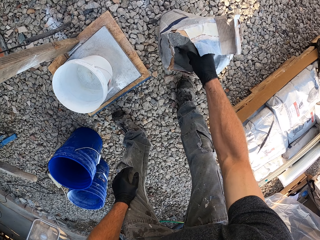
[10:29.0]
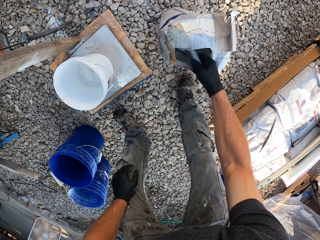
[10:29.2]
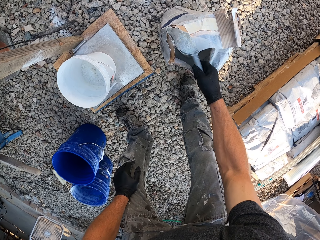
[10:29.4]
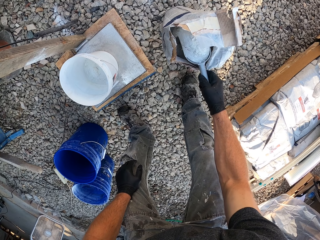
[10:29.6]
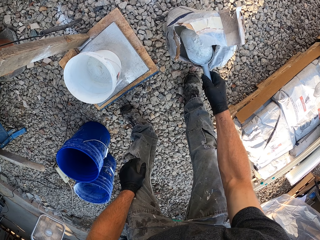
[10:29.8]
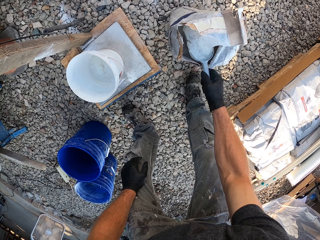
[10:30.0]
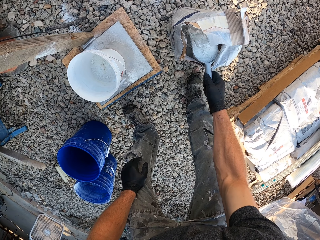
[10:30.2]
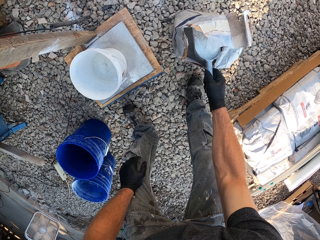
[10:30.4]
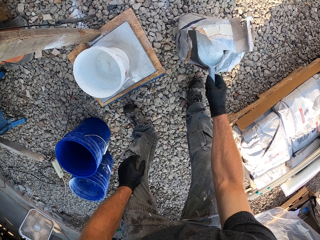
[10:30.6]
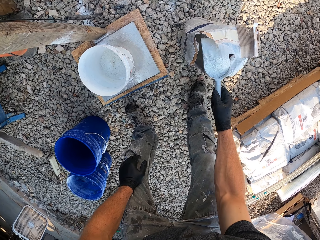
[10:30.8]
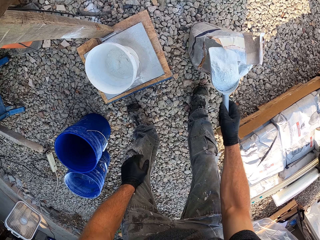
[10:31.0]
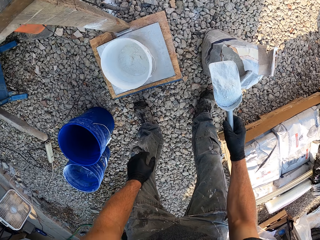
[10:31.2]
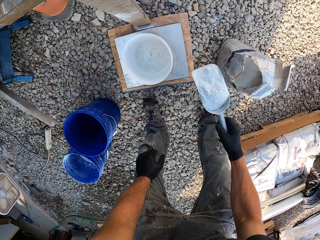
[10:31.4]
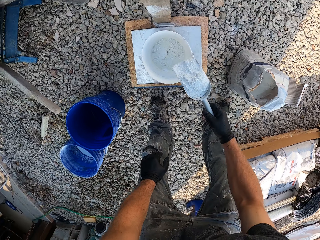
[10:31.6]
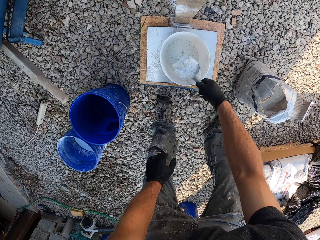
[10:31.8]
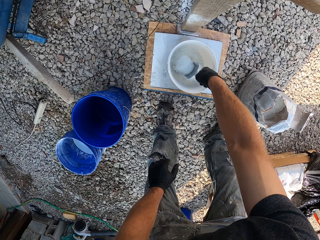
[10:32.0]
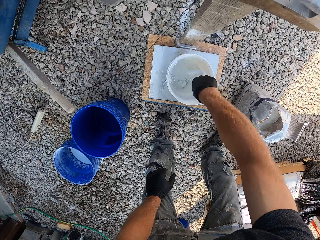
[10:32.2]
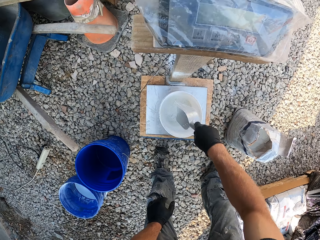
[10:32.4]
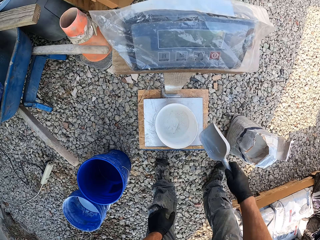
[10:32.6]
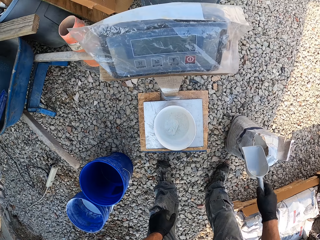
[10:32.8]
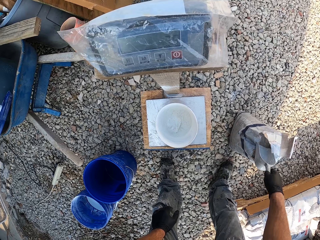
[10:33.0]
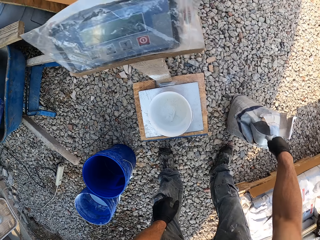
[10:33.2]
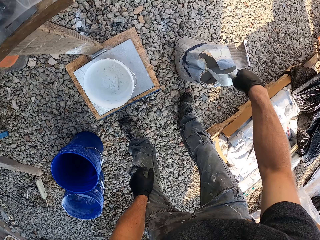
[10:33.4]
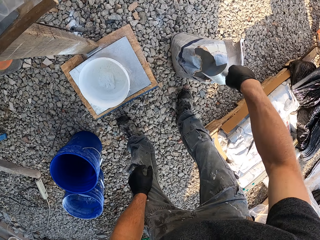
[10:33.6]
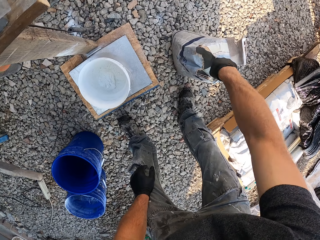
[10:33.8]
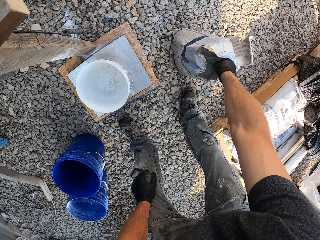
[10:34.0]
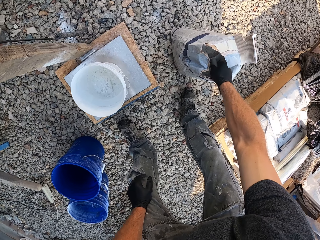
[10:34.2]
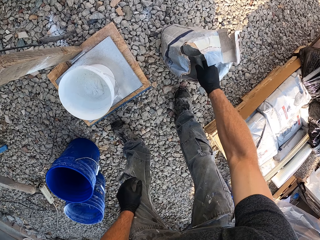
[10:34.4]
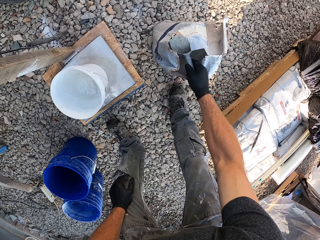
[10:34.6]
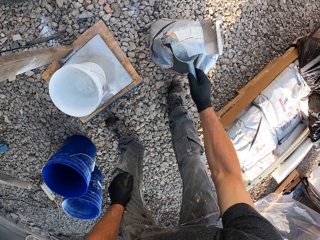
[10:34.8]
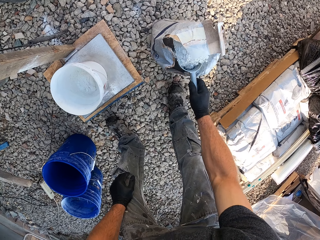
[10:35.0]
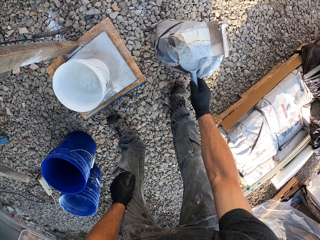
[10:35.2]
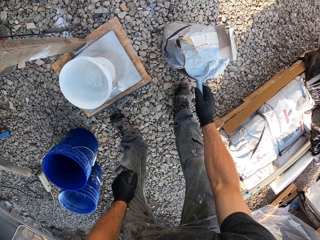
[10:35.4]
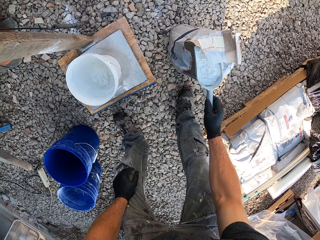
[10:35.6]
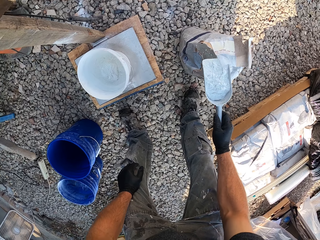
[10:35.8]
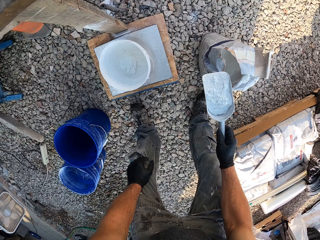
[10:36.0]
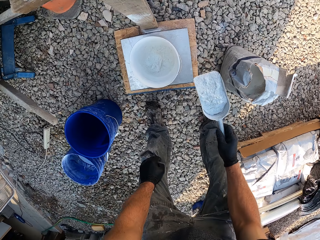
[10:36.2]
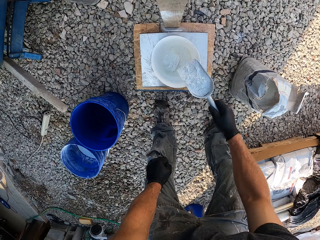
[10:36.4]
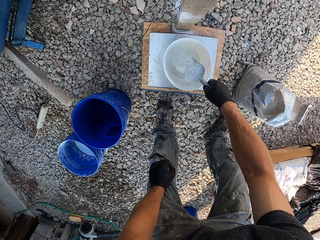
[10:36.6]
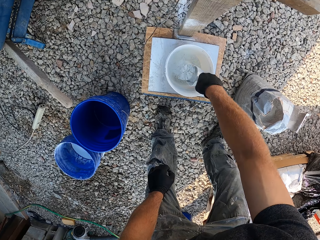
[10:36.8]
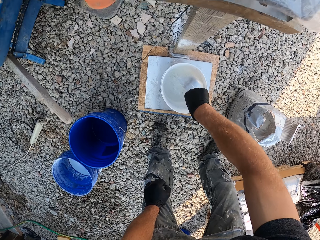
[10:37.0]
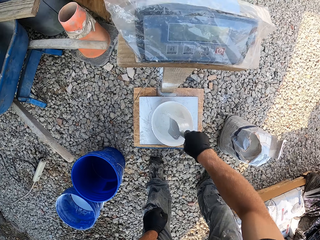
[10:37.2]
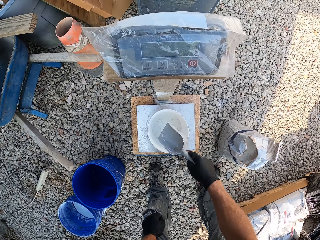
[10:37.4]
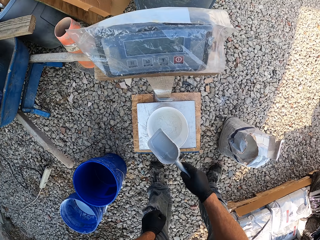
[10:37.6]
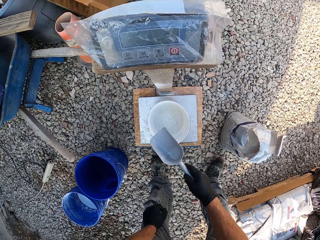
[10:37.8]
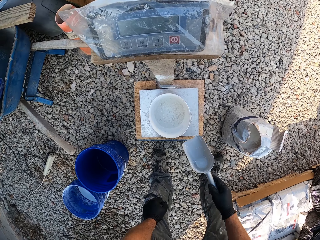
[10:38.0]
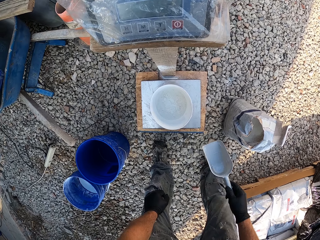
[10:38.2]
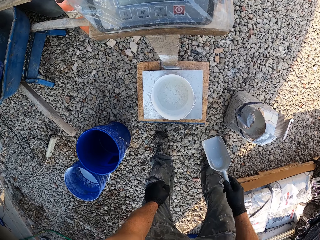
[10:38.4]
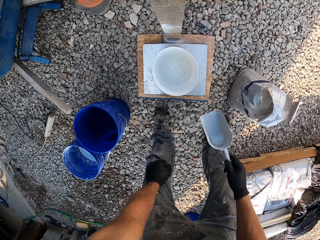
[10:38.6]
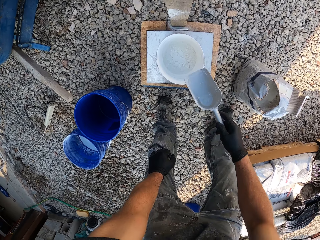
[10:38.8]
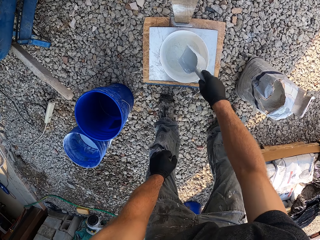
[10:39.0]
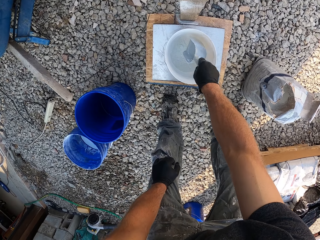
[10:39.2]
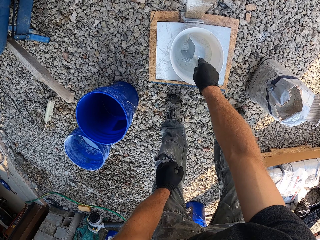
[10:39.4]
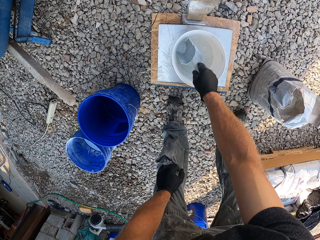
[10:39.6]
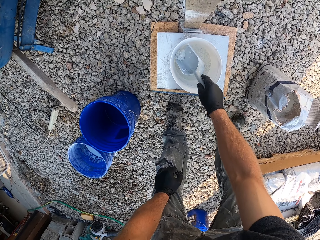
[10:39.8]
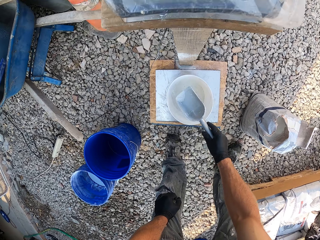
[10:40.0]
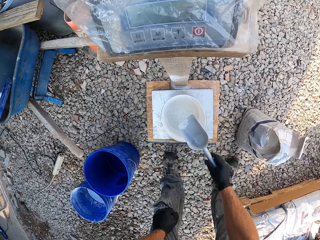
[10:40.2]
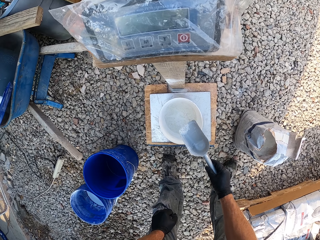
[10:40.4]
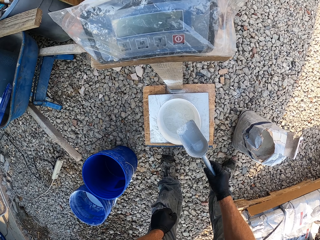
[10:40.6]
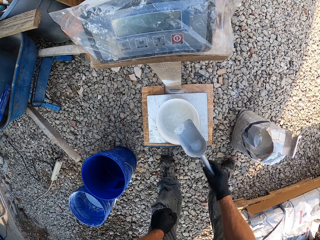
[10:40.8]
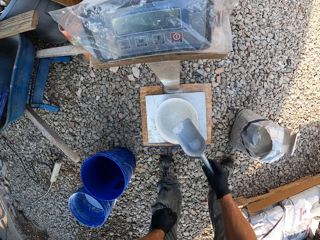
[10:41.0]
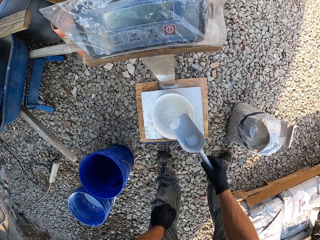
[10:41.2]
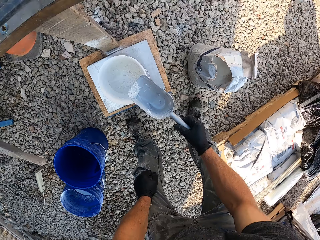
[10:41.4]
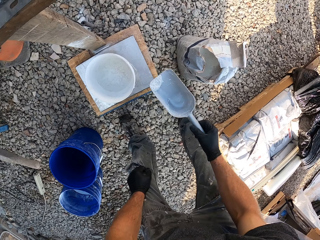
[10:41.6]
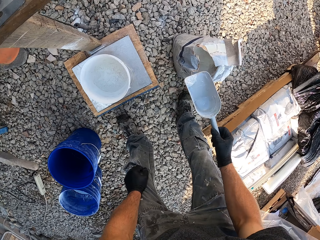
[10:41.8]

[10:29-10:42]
The camera wearer looks at the screen of the scale. They remove some cement from the bucket. They look at the screen of the scale.

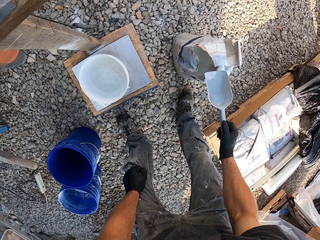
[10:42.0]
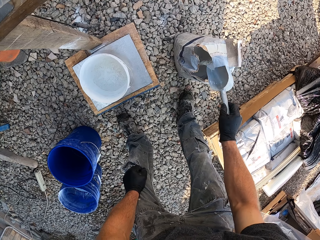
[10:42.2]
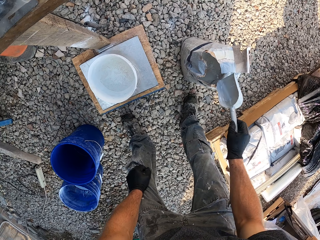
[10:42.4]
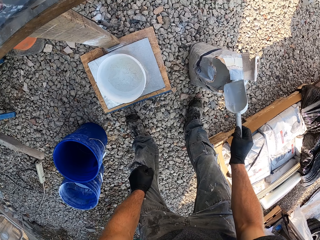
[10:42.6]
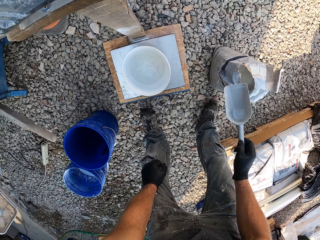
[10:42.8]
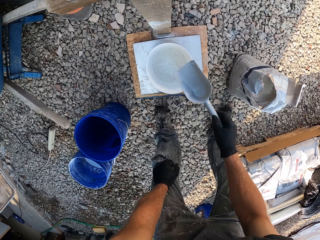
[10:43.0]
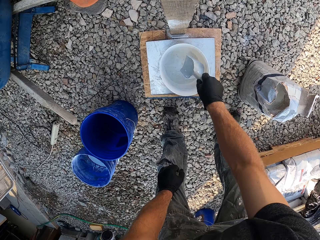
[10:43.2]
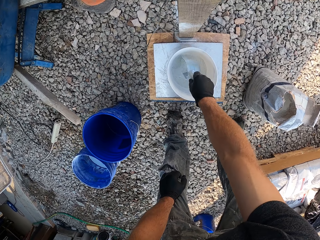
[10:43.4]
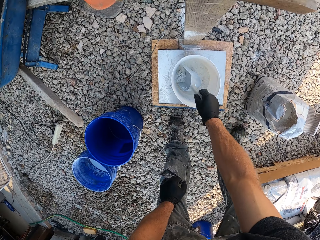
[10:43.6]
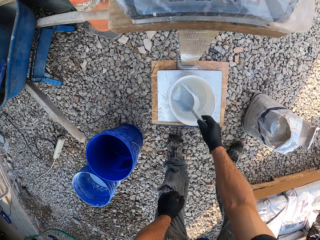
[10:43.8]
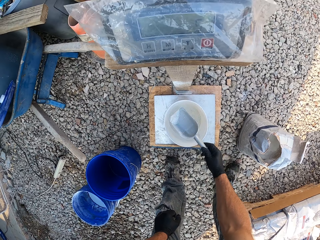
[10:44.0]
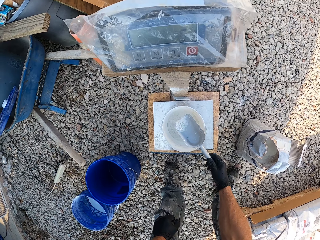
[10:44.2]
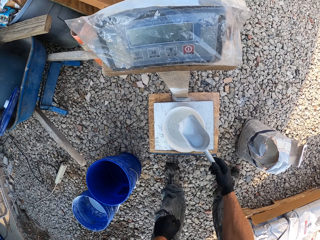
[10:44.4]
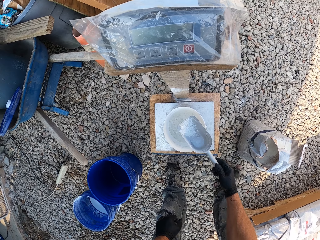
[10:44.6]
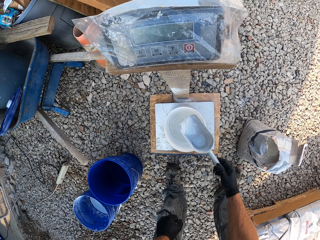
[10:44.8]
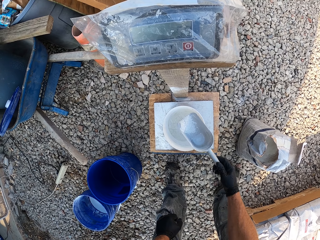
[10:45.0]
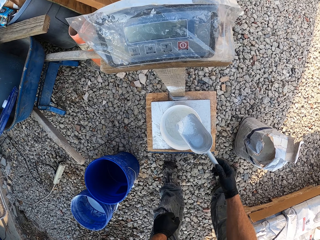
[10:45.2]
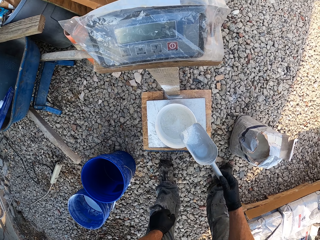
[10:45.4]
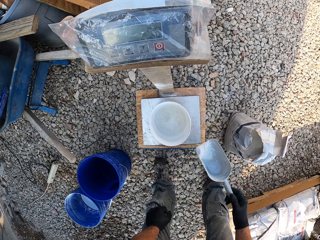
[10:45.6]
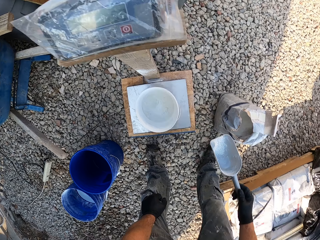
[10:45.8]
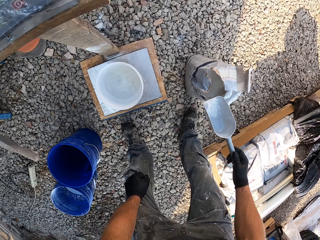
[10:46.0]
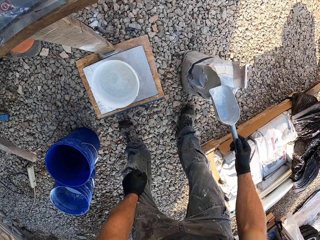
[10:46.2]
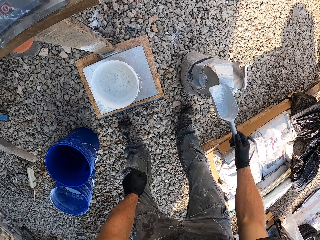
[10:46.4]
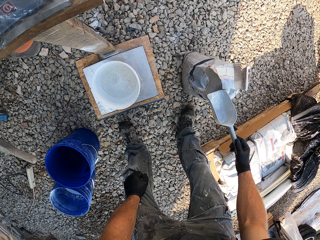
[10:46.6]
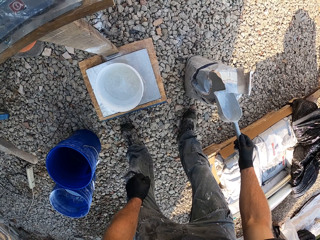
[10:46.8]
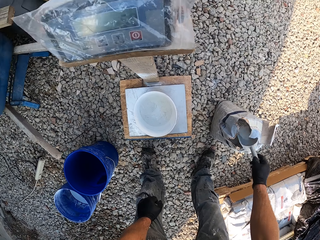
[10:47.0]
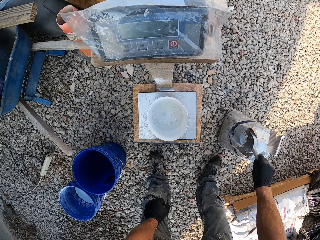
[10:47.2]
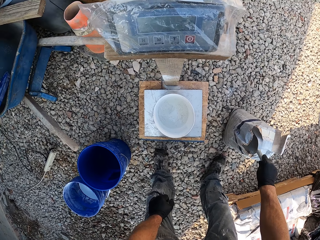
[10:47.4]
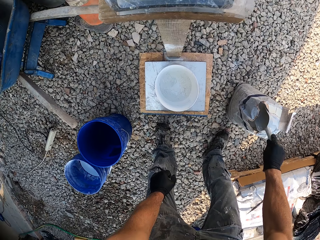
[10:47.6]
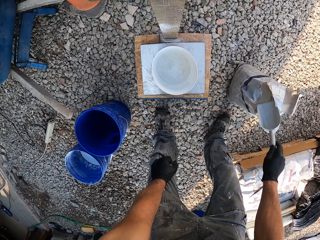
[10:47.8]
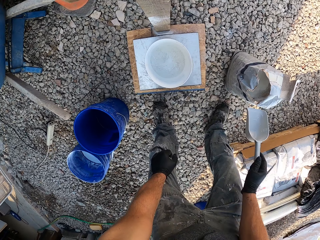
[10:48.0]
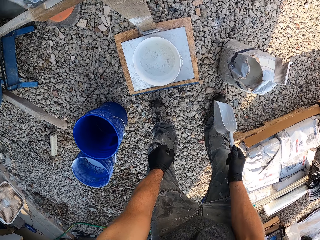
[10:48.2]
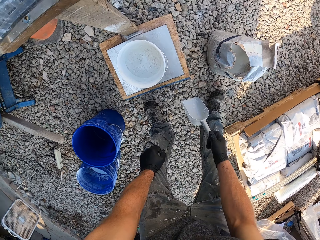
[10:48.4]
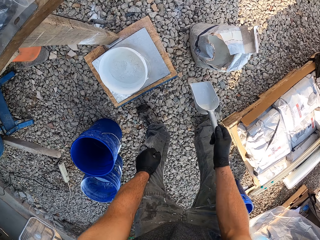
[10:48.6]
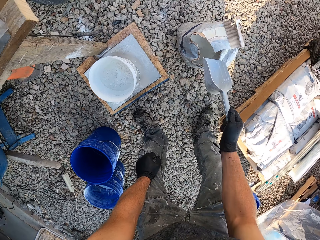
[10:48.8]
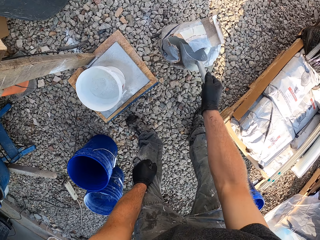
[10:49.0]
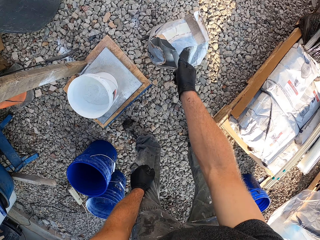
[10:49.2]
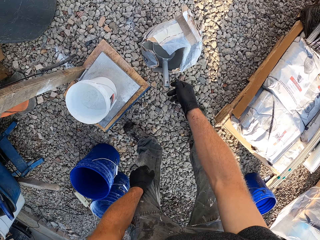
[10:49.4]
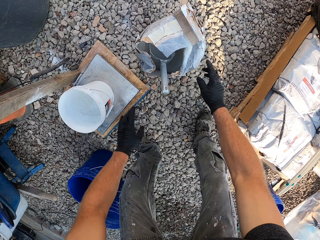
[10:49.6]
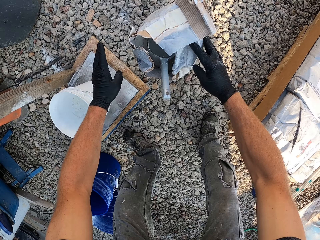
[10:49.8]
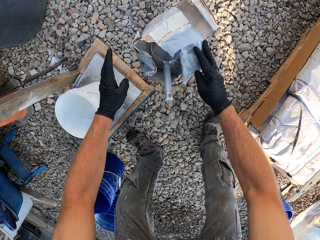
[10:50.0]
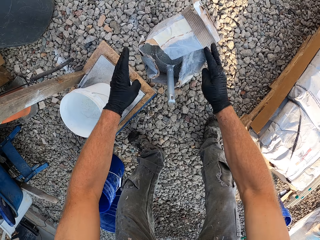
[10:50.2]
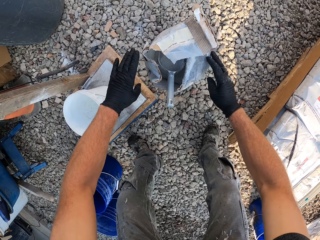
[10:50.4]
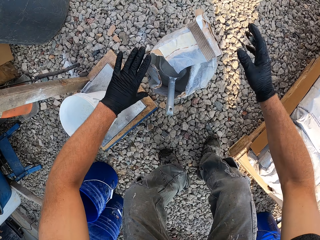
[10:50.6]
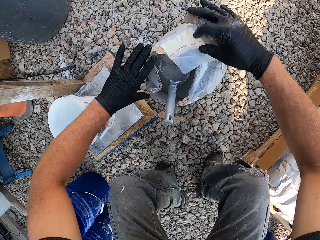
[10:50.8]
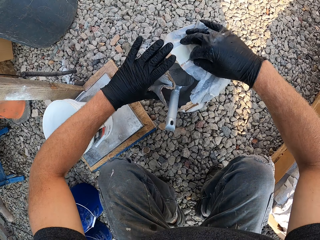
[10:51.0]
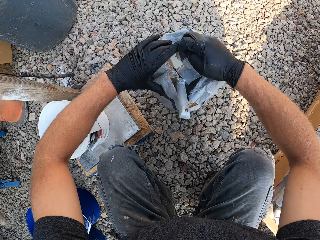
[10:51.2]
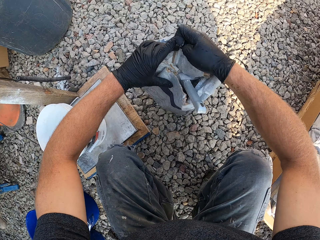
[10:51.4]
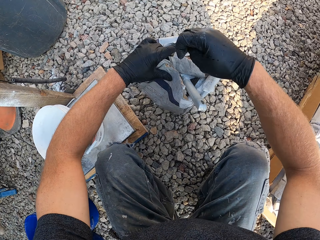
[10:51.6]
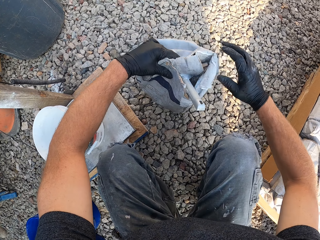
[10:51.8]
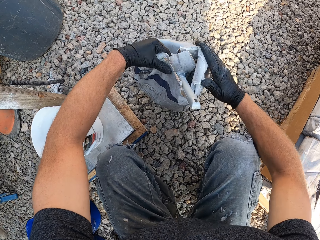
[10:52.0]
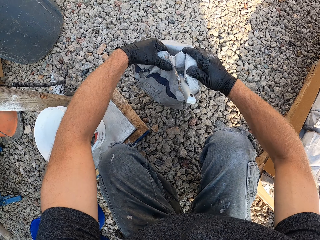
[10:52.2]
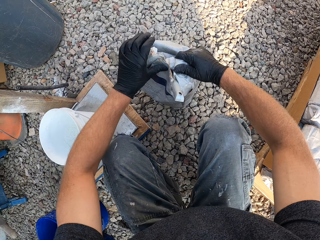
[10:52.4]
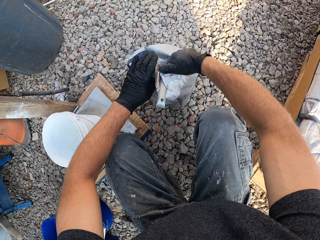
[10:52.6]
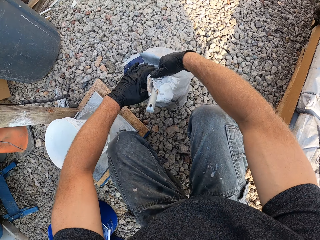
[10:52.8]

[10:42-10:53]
The camera wearer pours the cement into the bag. They remove some cement from the bucket. They look at the screen of the scale. They pour the cement into the bag. They drop the parker or mortar scoop into the bag. They dust the cement on the bag. They bend to the ground and fold the bag.
